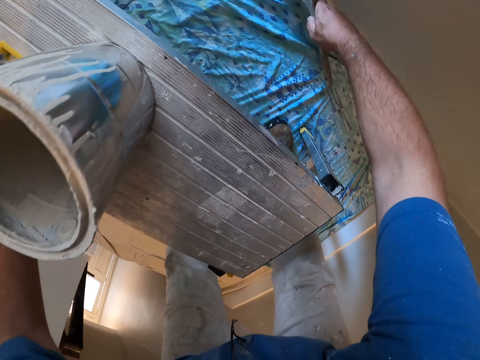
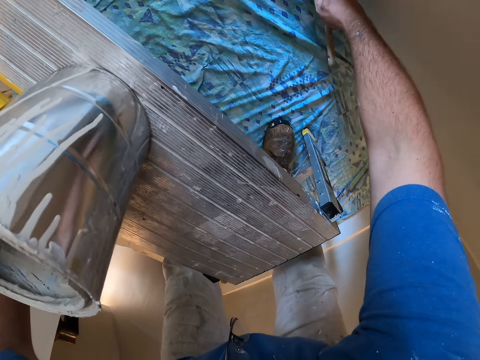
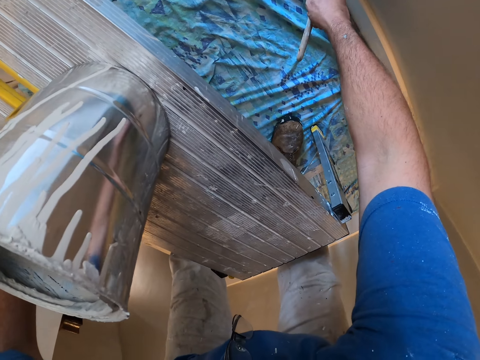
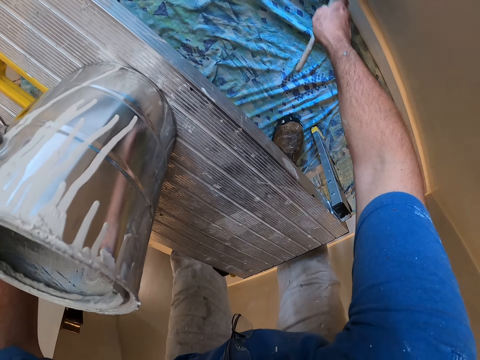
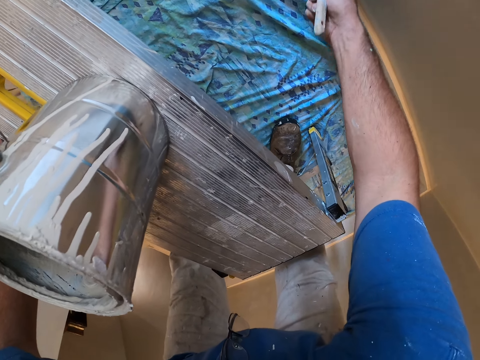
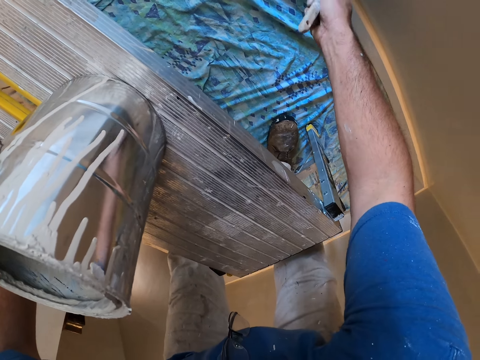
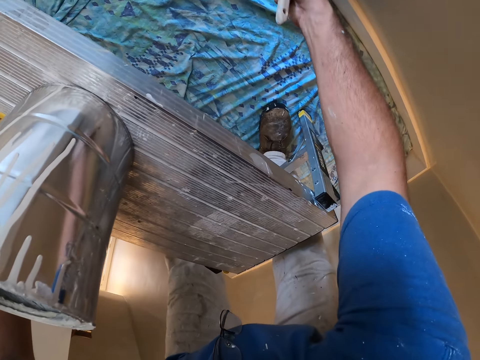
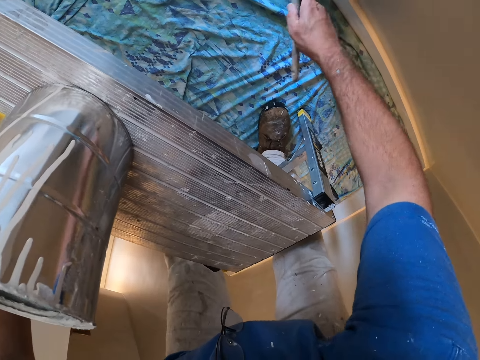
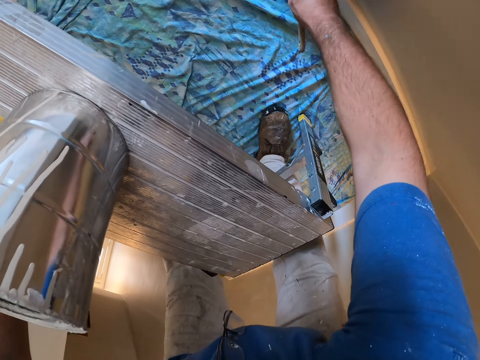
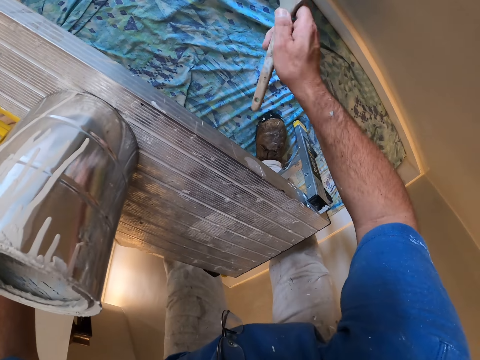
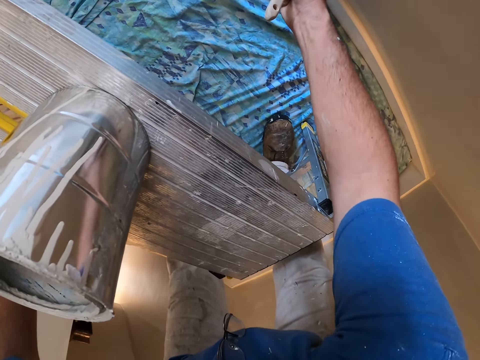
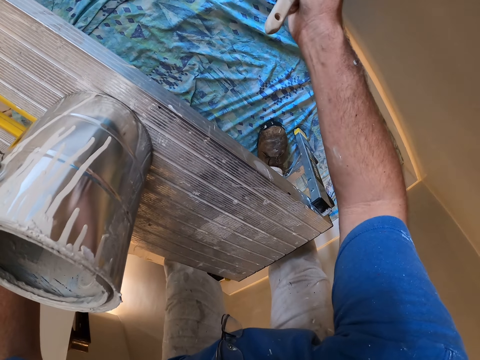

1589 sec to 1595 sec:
The camera wearer paints the wall with the paint brush.

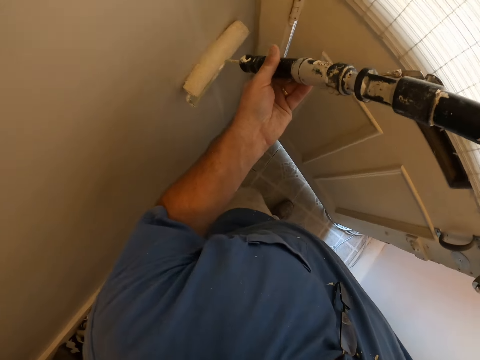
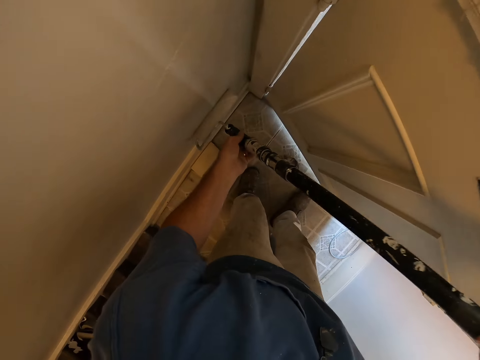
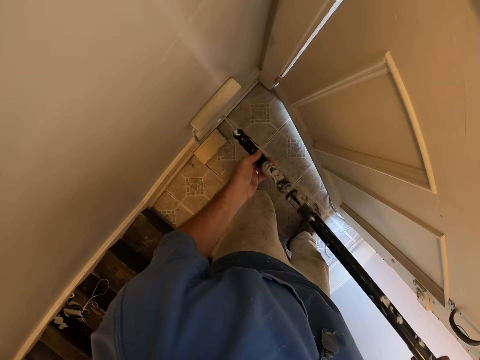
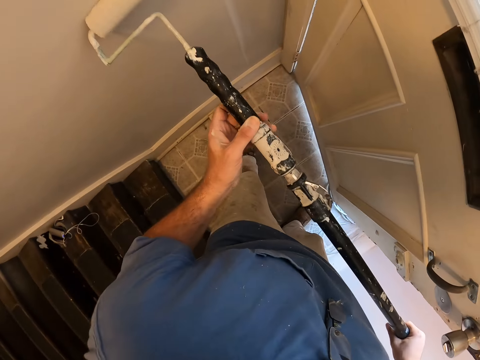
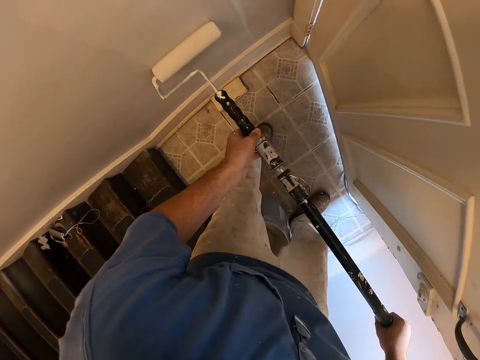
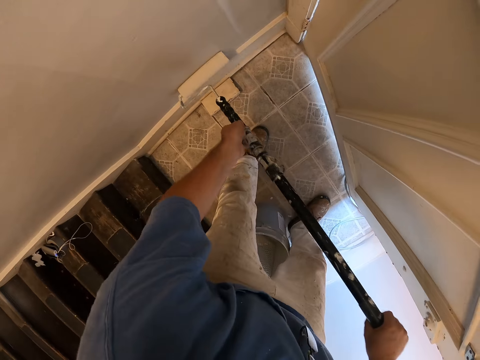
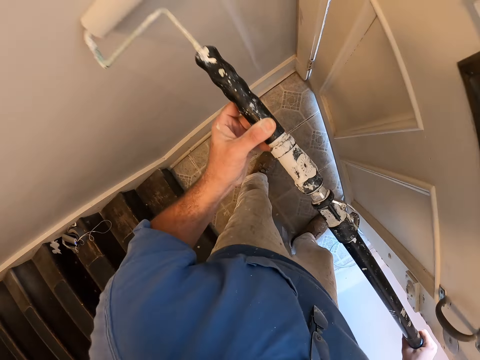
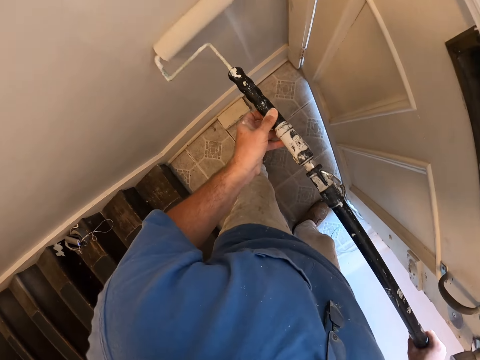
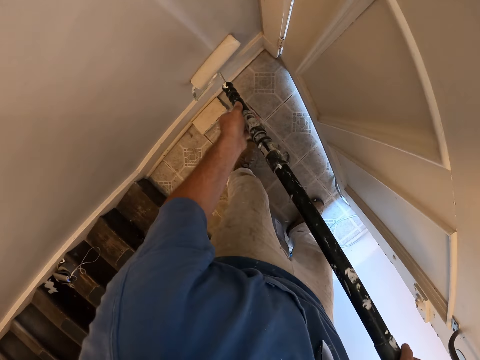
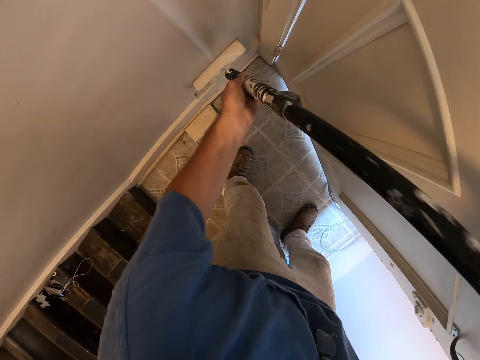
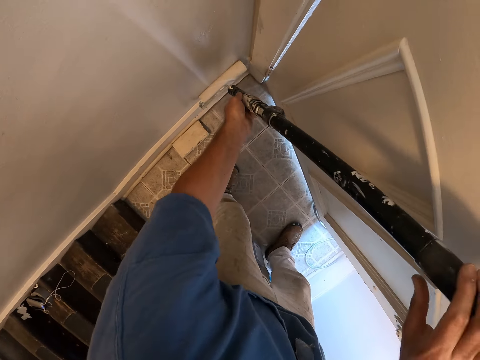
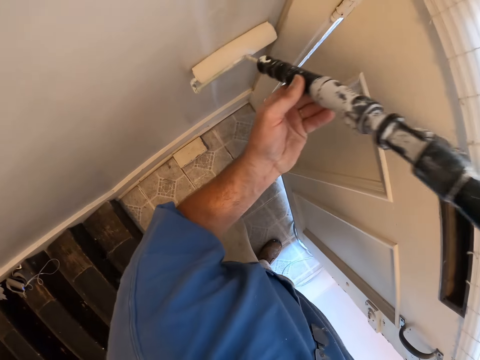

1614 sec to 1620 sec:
The camera wearer paints the wall with the paint roller.

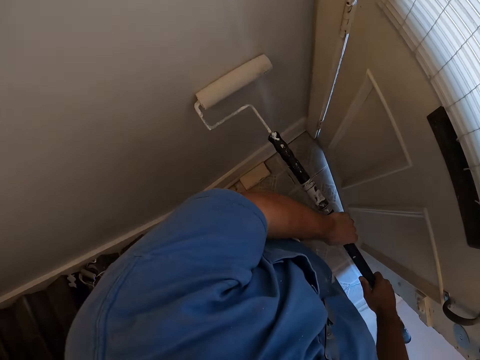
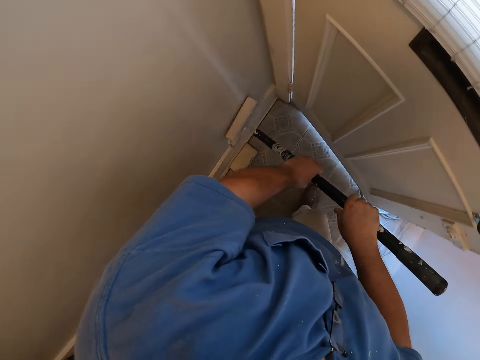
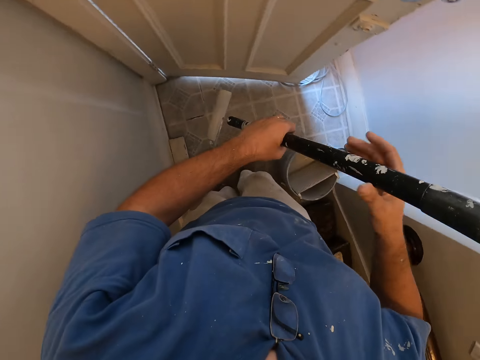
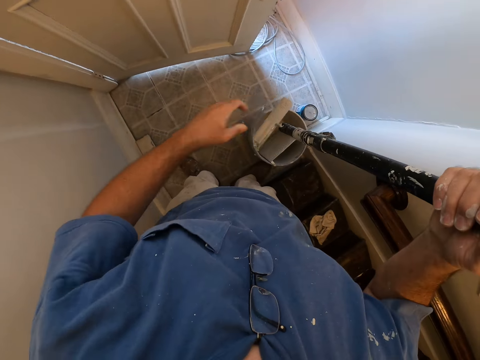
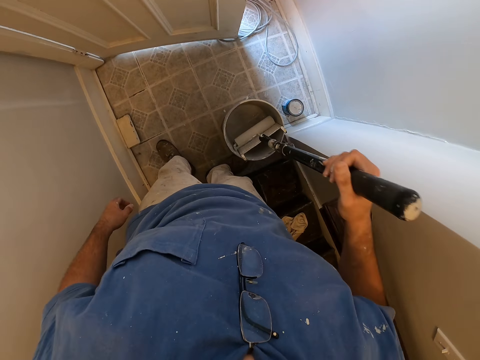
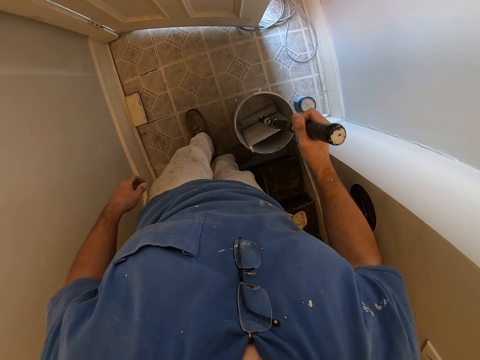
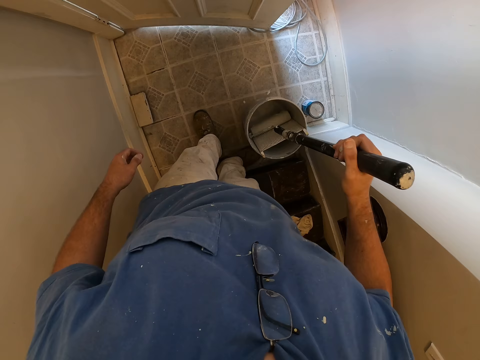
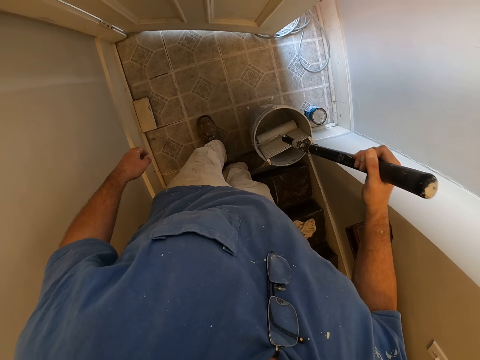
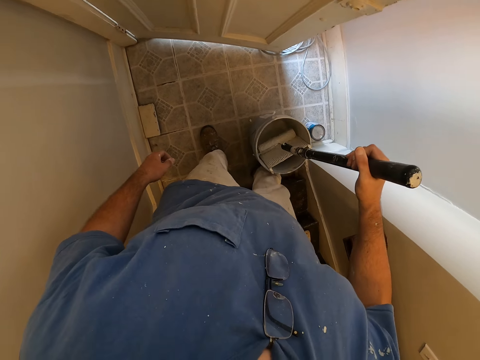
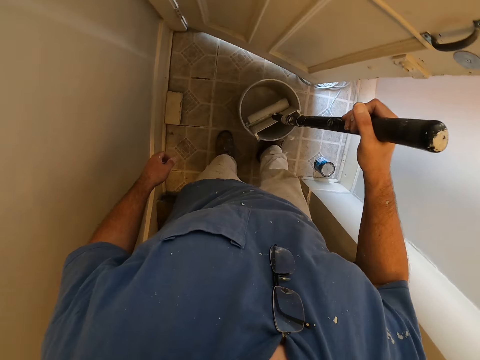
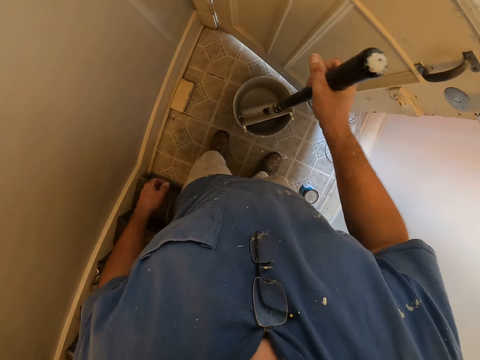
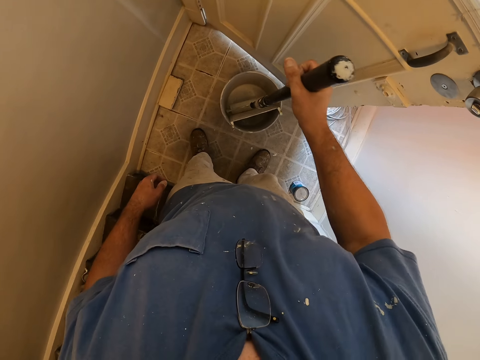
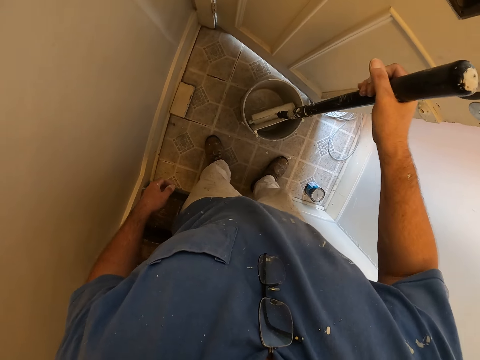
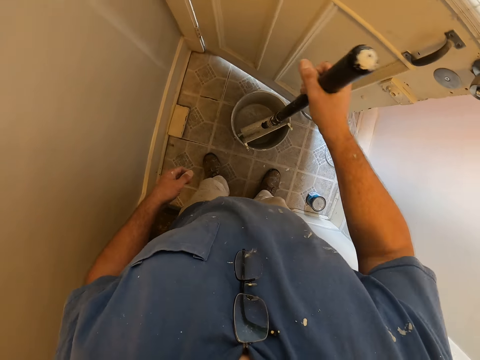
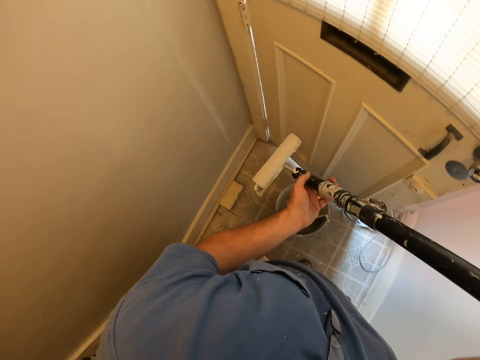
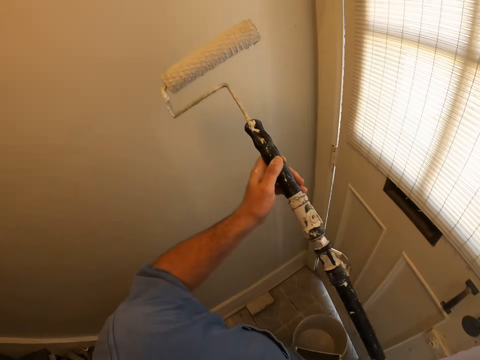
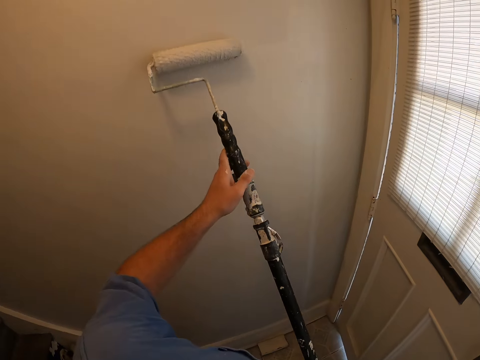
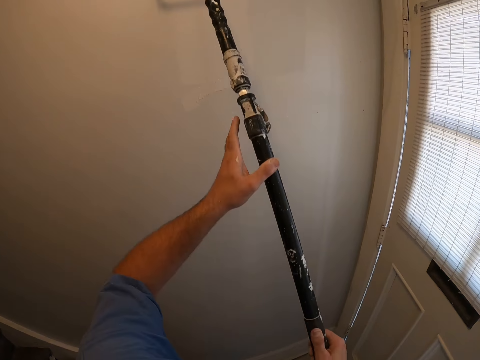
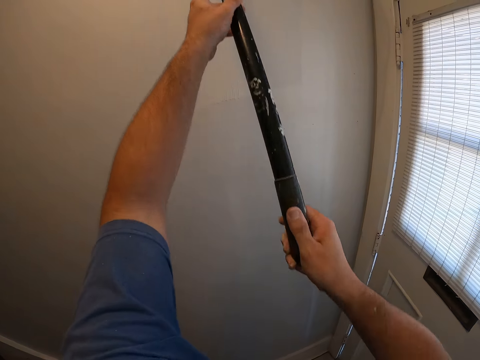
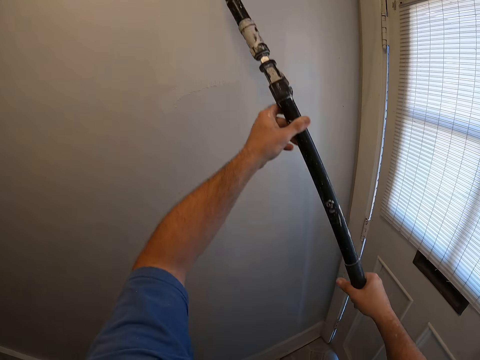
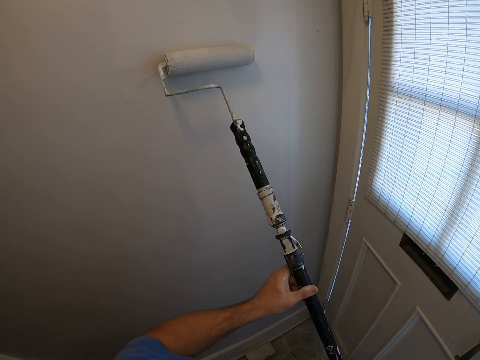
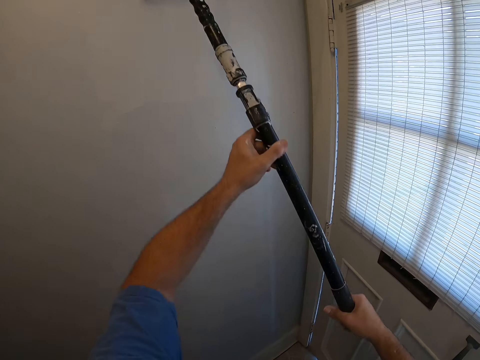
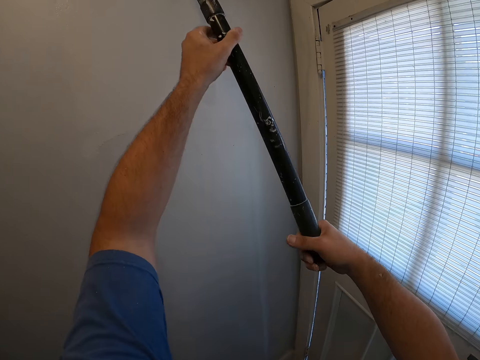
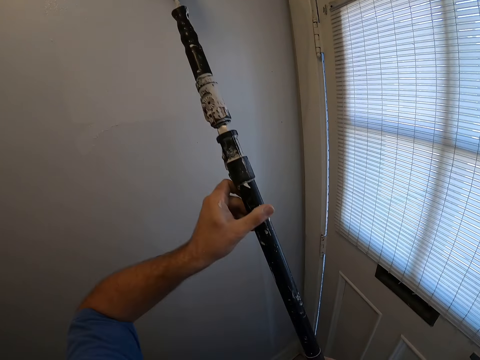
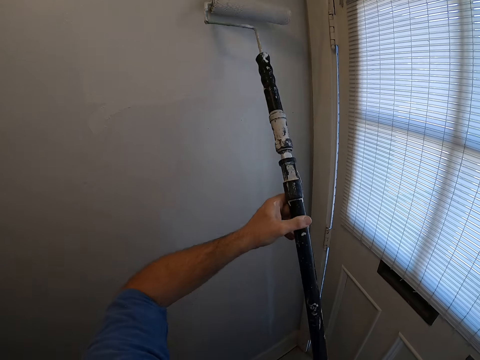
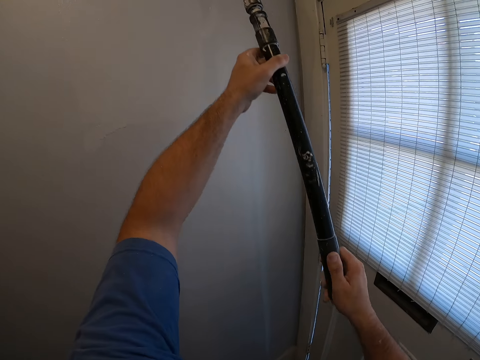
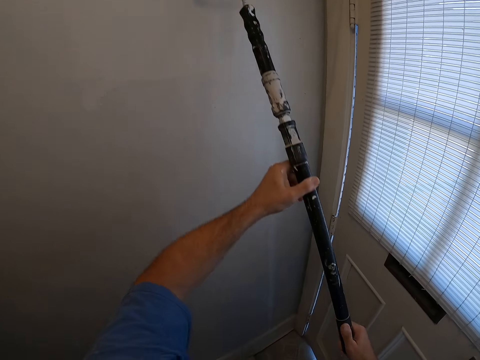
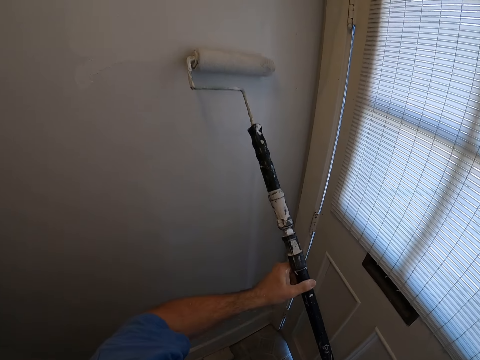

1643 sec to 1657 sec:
The camera wearer holds the paint roller with one hand. He dips the long paint roller into the paint in the container. He moves the paint container with his right leg. He holds the paint roller with both hands. He paints the wall of the room with the long paint roller.
